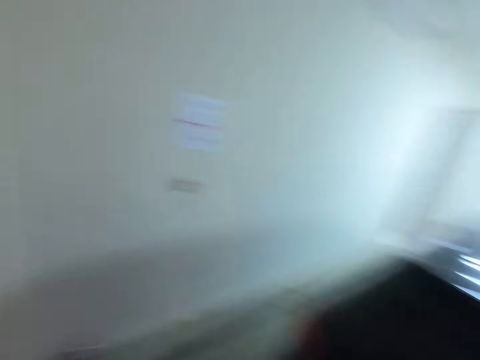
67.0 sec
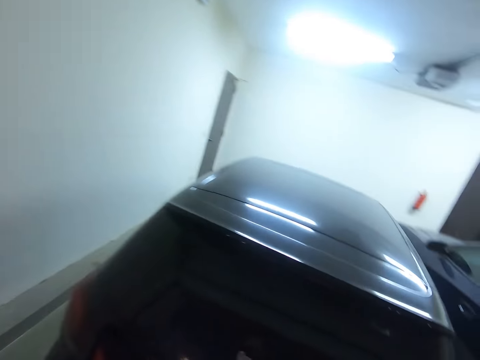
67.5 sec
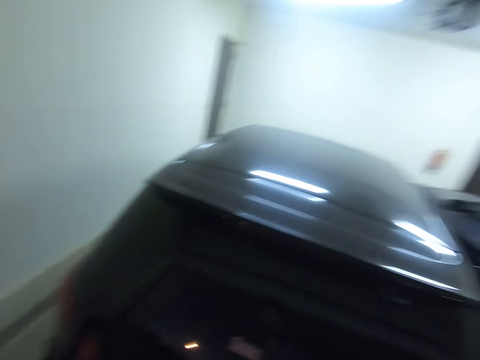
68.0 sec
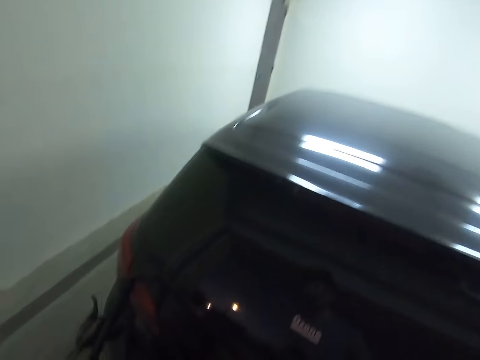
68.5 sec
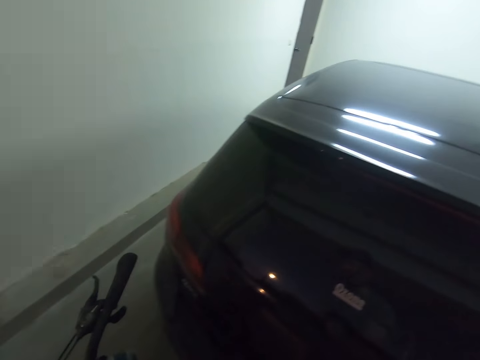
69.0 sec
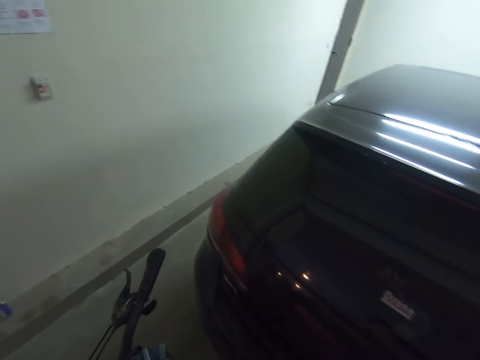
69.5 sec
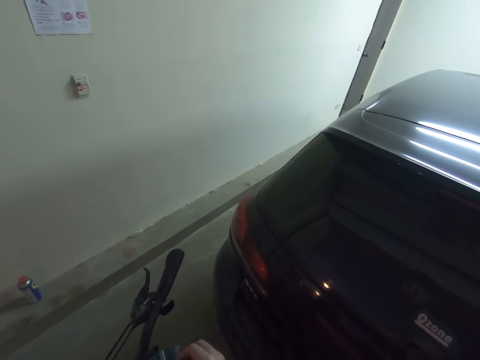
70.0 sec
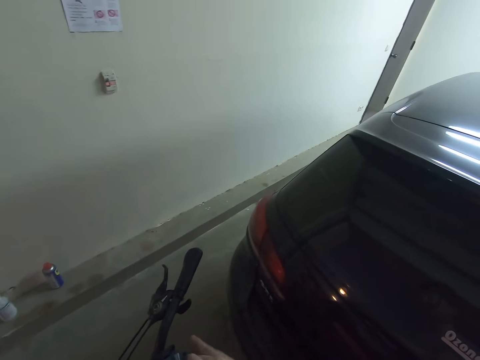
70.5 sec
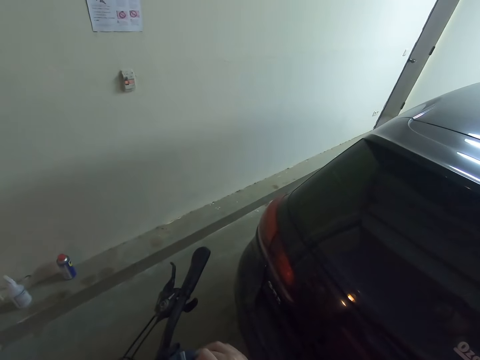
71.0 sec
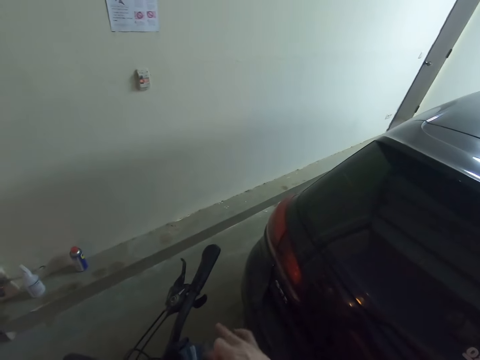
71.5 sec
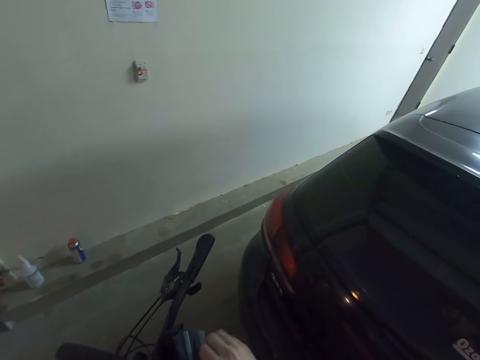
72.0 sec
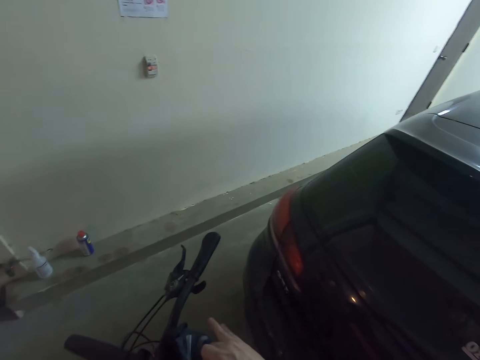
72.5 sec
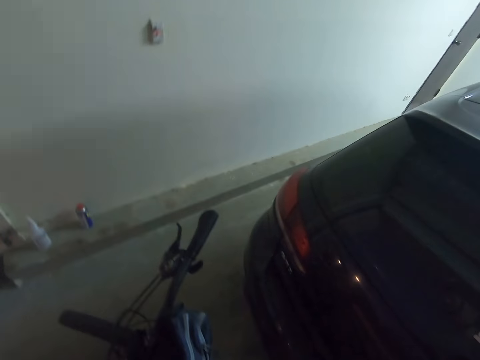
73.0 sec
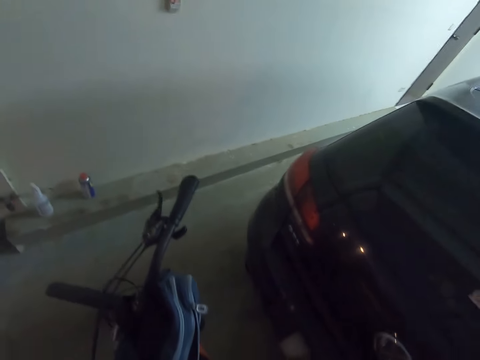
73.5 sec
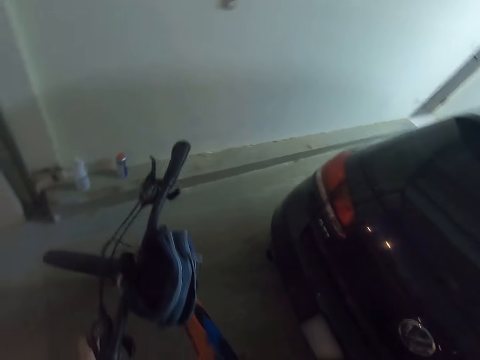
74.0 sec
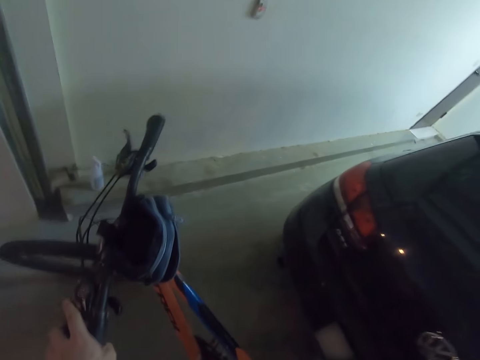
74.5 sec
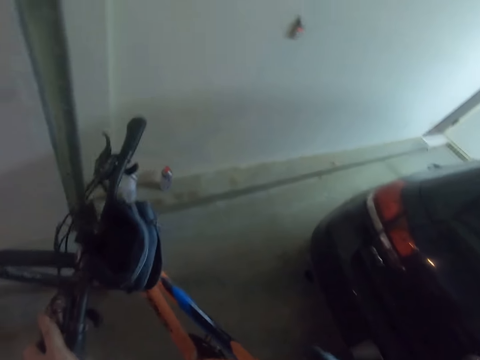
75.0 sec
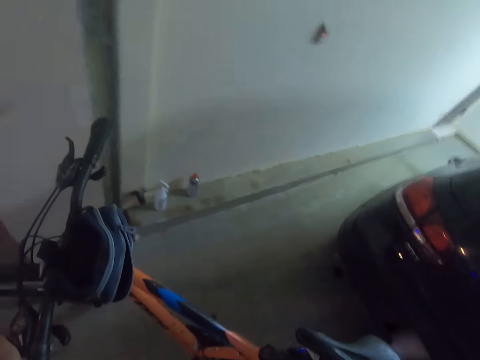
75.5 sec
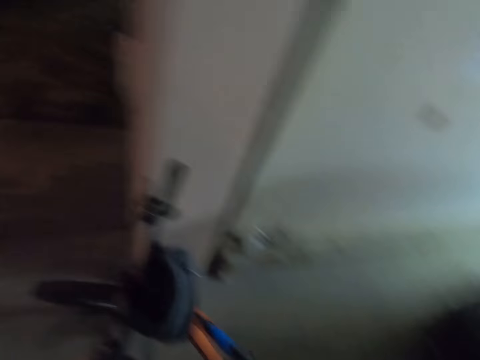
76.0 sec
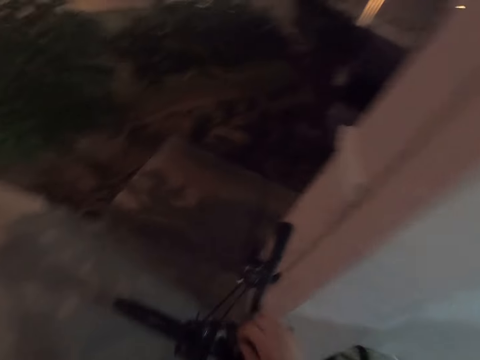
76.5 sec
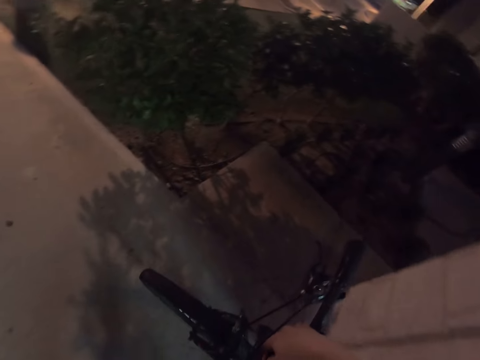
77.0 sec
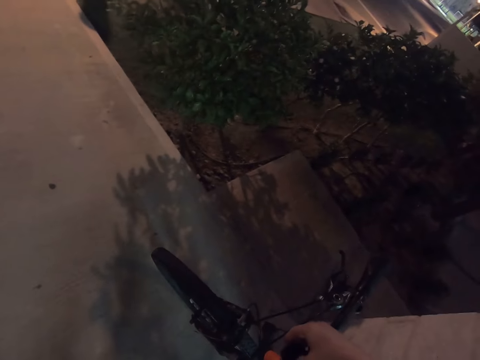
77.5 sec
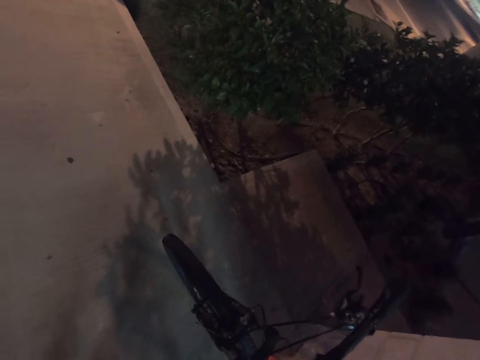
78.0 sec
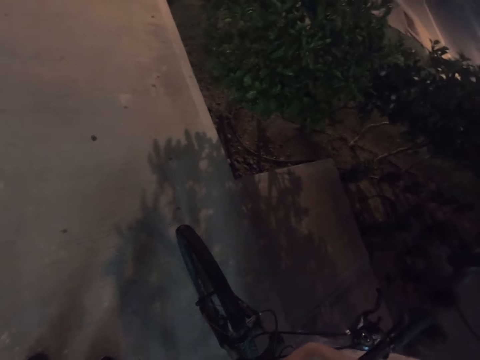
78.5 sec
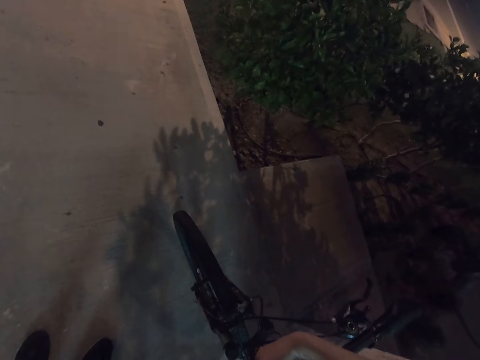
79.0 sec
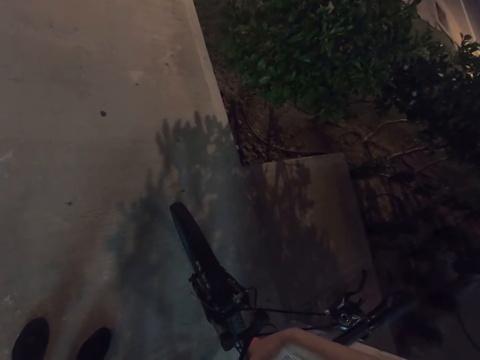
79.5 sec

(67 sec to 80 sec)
The camera wearer closes a zip on the bag of the bicycle. They pick up the bicycle in the parking lot. They push the bicycle. They adjust the brakes on the bicycle.

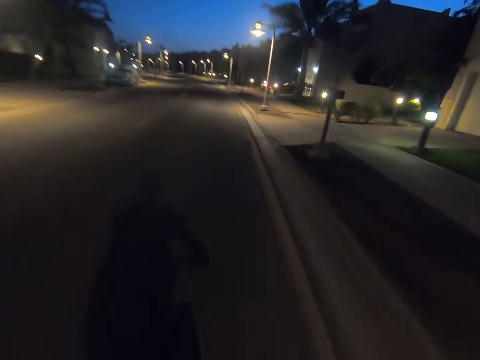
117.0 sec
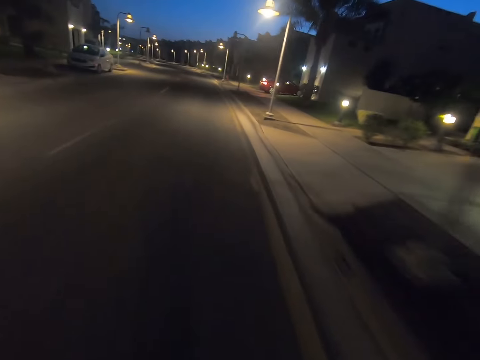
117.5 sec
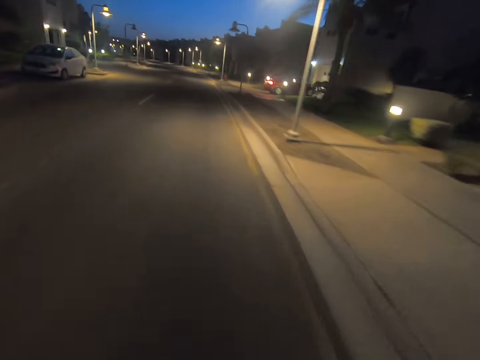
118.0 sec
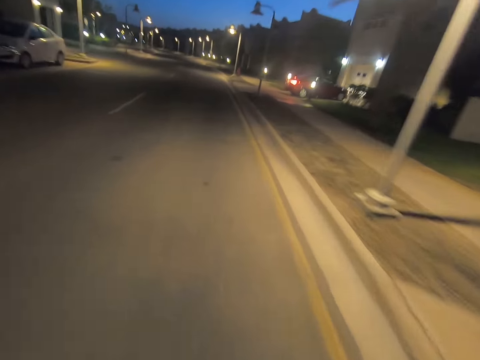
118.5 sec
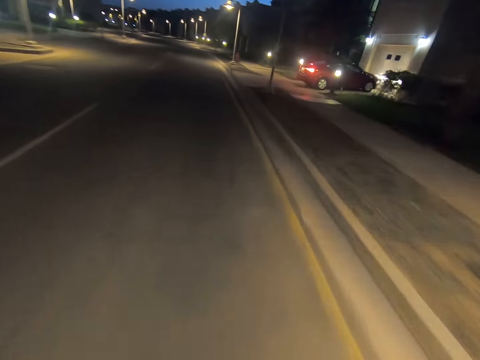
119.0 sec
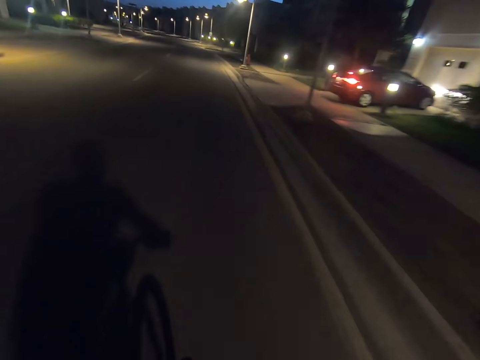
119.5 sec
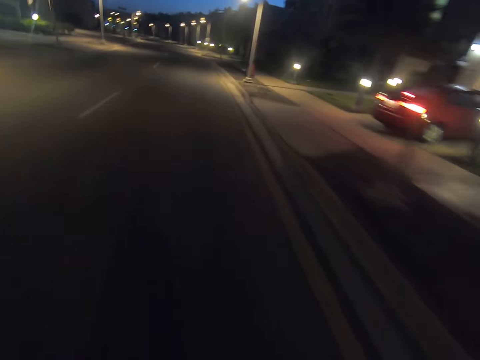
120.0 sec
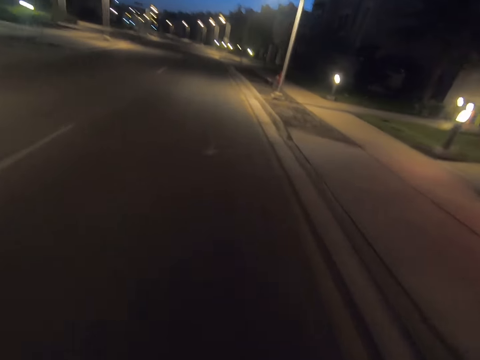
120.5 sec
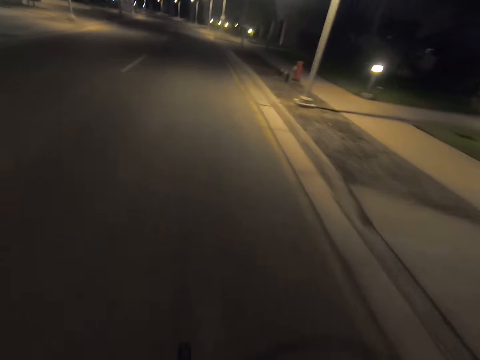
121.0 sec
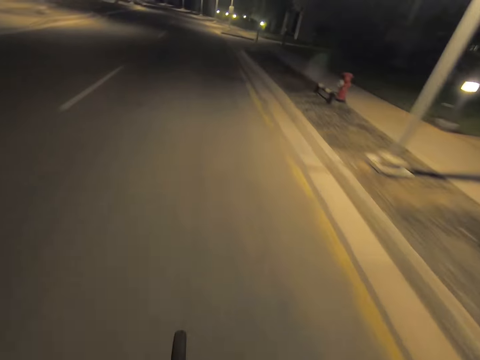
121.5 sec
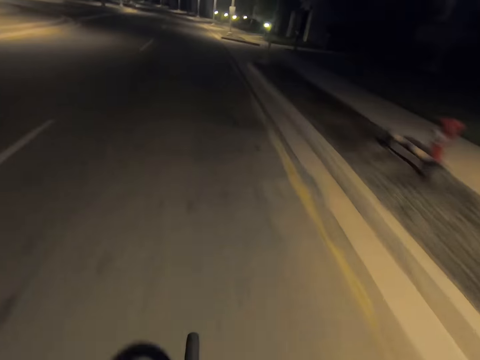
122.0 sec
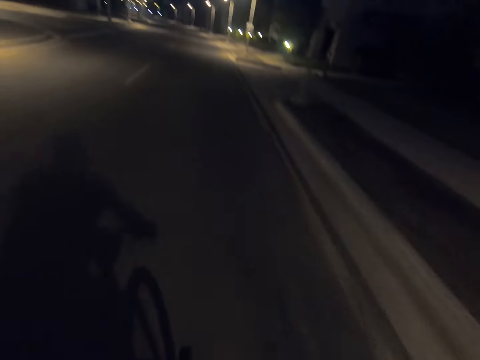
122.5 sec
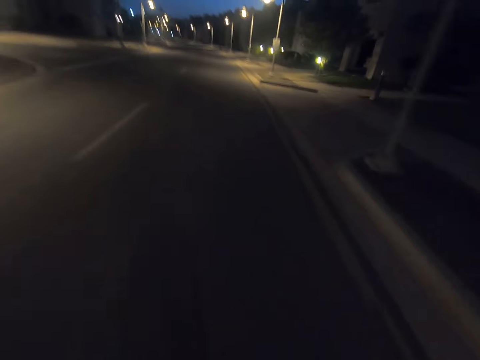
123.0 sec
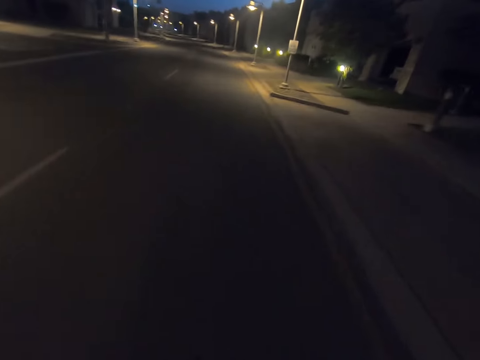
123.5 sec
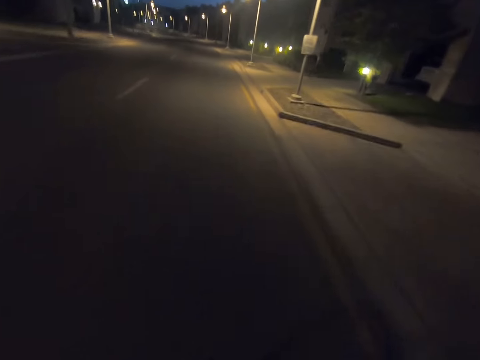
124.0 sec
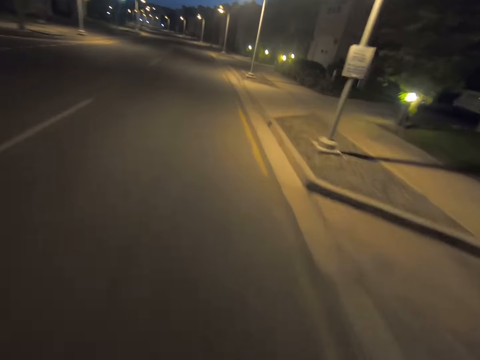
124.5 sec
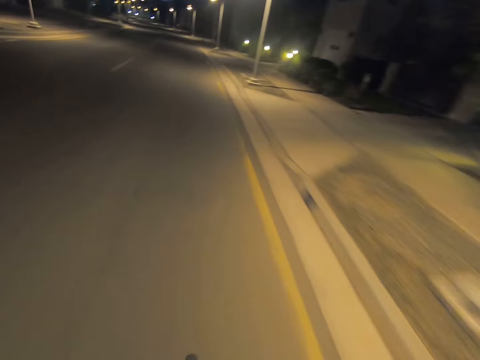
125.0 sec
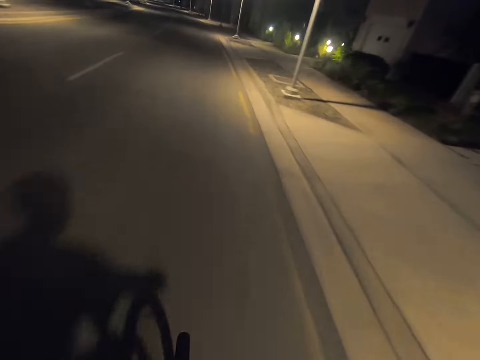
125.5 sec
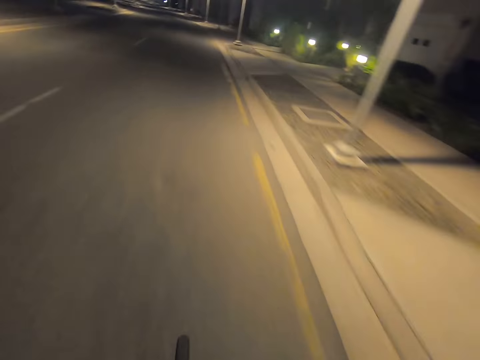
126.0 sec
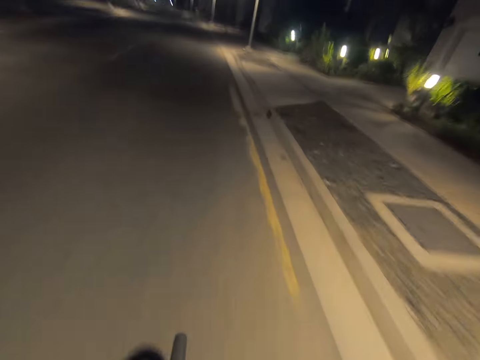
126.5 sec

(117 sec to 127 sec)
The camera wearer passes the parked cars along the road. They drive the bicycle in the road.

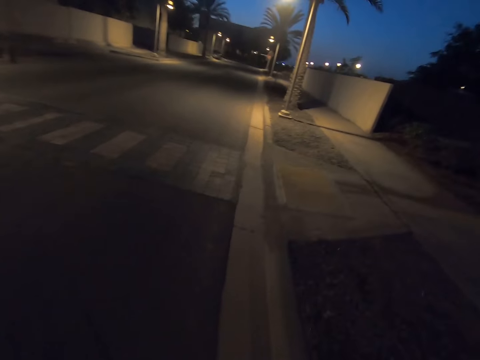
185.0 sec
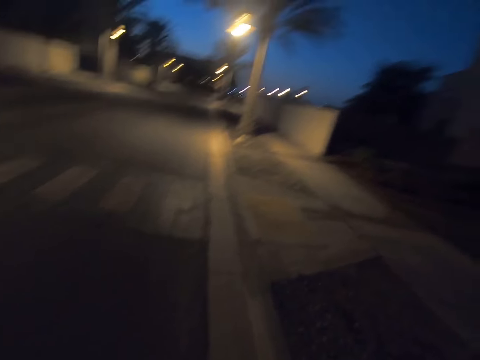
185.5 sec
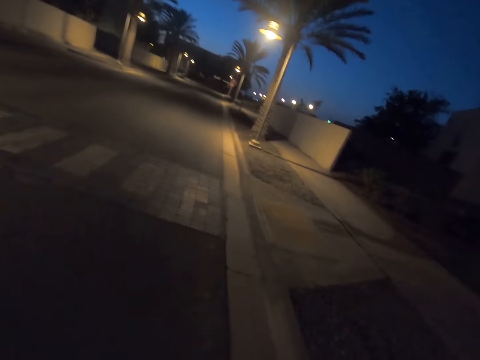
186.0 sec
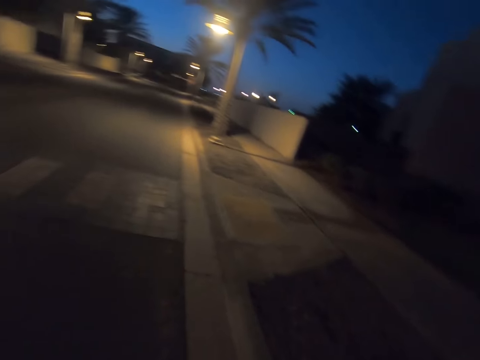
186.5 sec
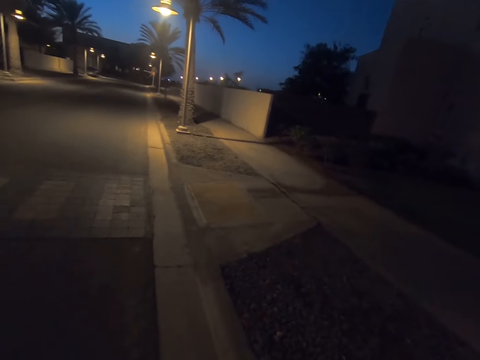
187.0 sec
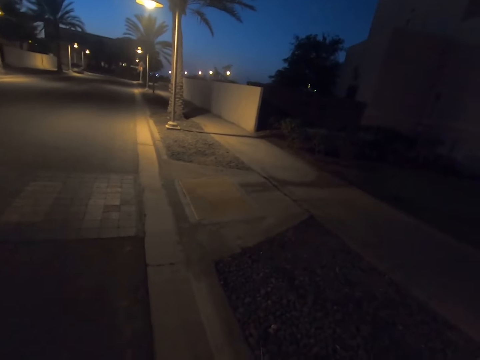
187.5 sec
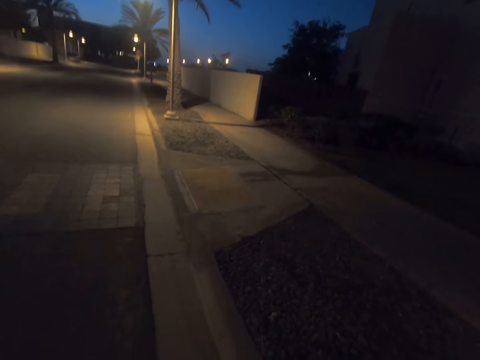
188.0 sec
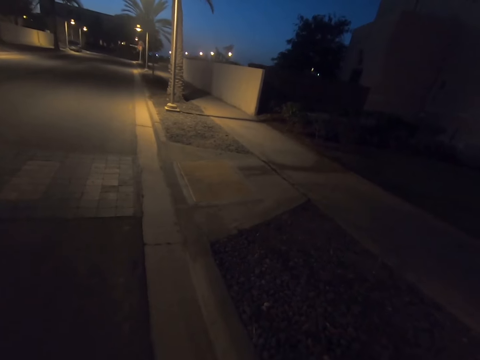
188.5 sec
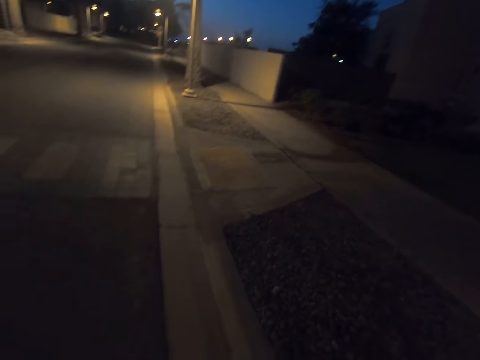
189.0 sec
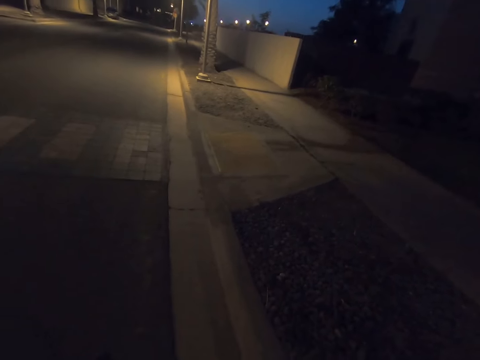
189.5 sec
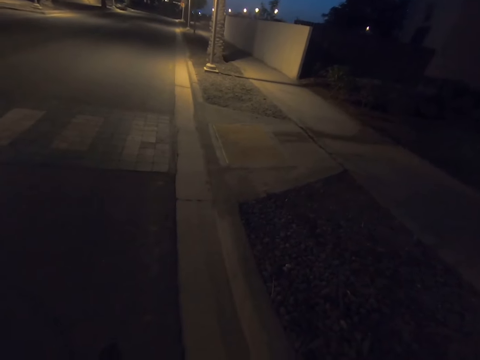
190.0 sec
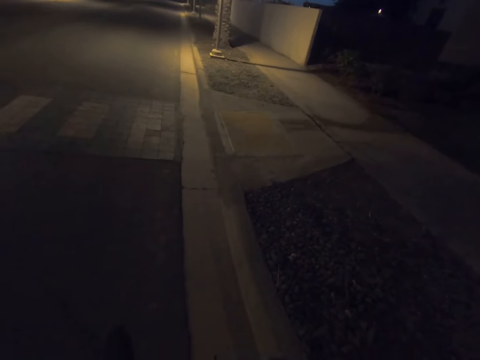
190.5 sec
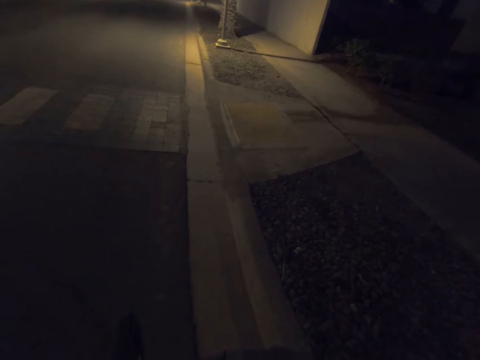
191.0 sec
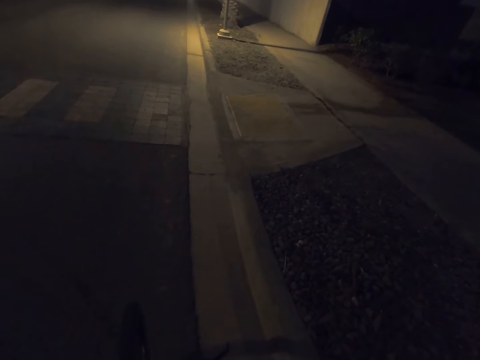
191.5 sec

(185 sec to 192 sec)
The camera wearer stops driving the bicycle. They look around.
